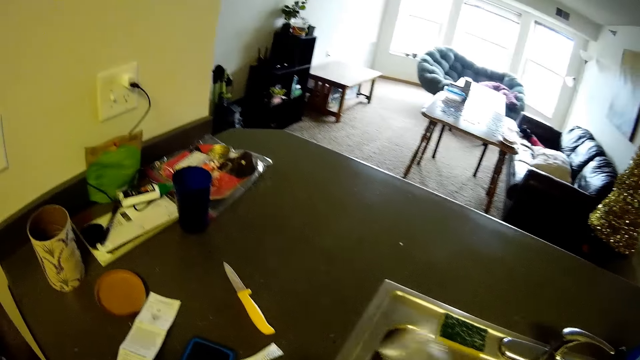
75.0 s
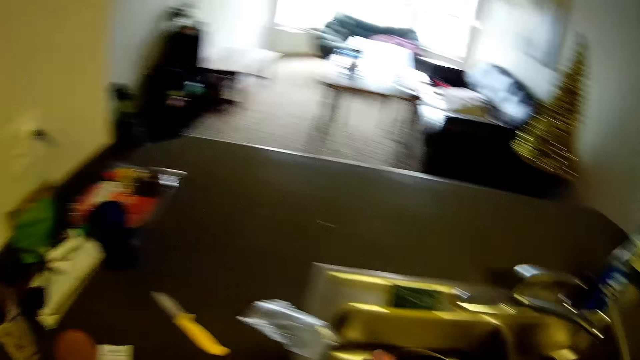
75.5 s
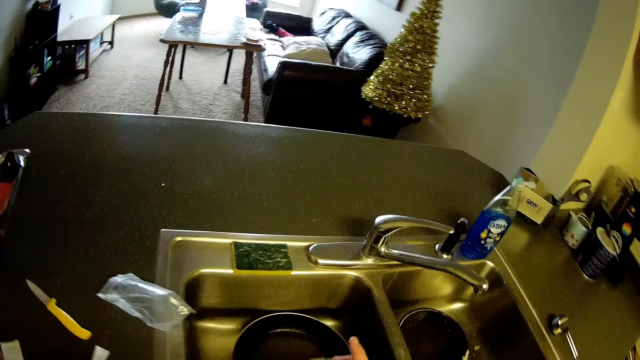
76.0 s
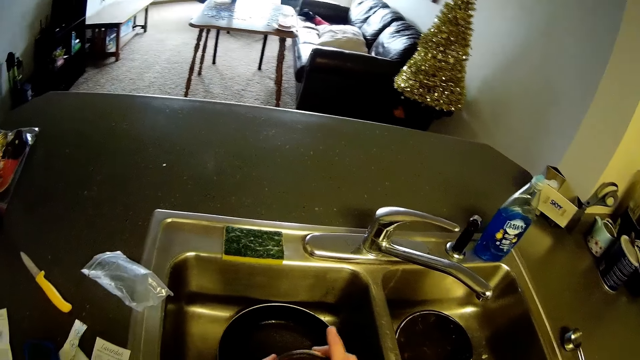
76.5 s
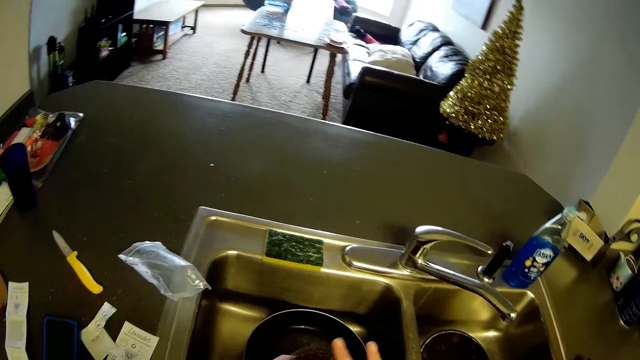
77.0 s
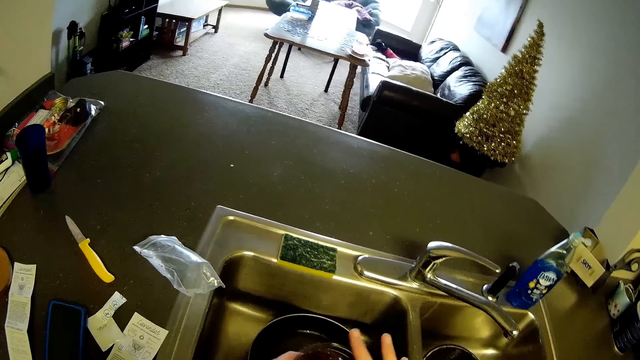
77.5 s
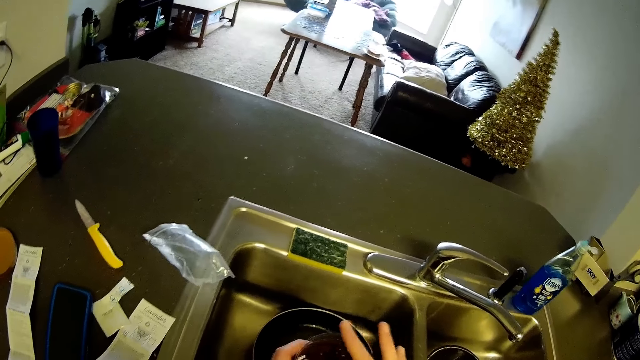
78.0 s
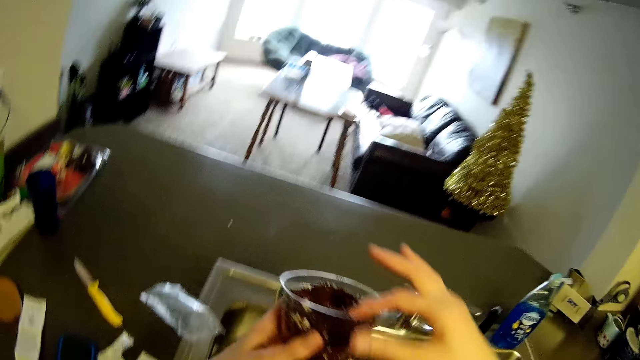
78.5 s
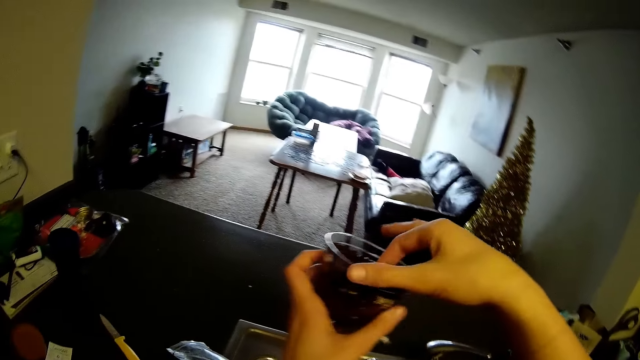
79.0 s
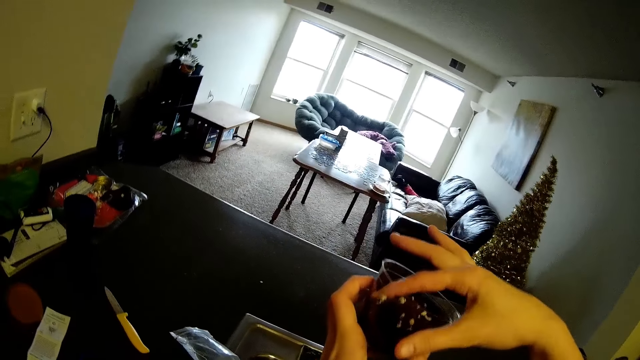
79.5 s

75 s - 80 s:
The camera wearer places a plastic packet bag on the kitchen countertop. She mixes the soil. She adjusts a mixture with her right hand.

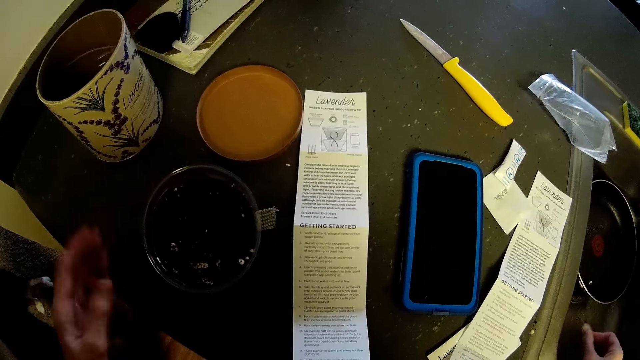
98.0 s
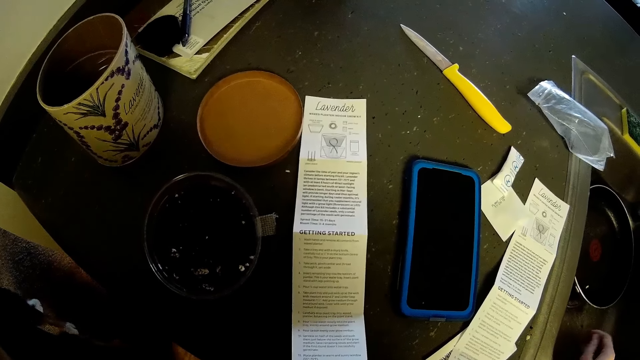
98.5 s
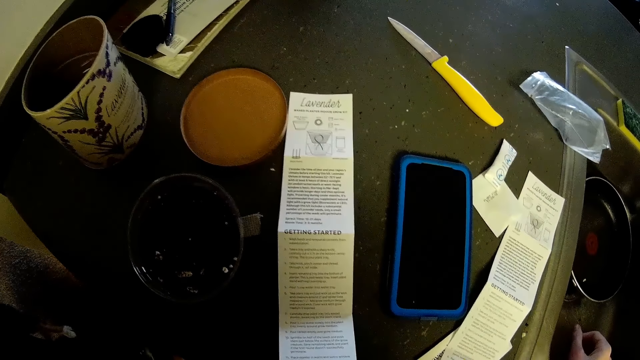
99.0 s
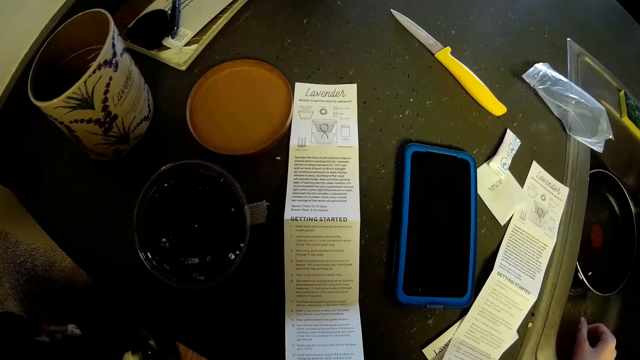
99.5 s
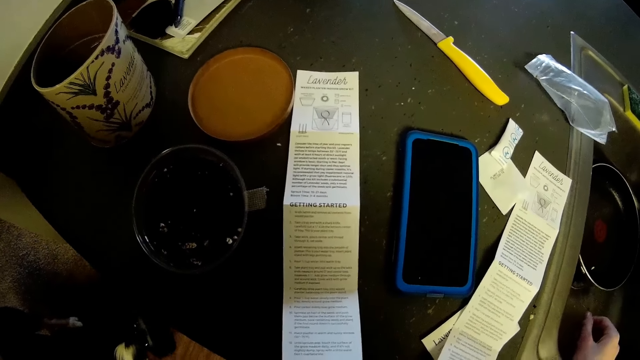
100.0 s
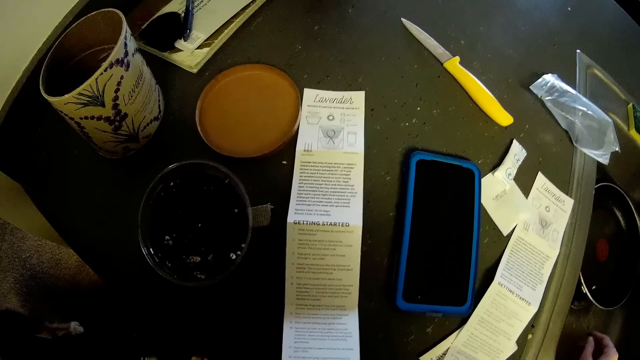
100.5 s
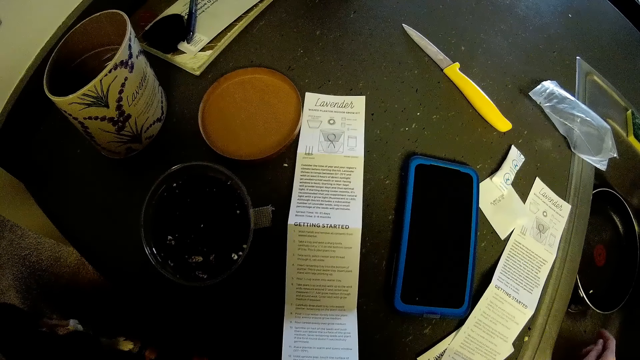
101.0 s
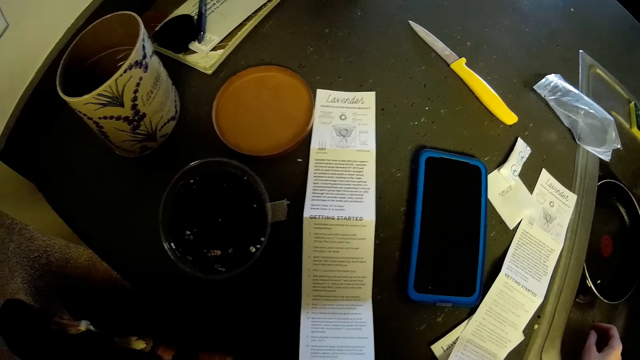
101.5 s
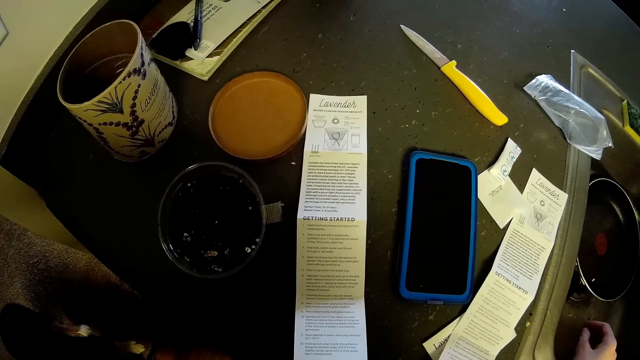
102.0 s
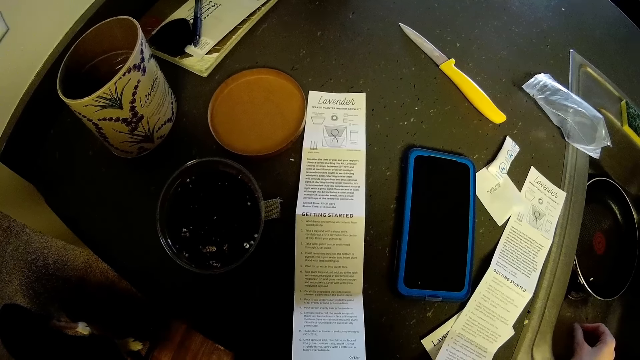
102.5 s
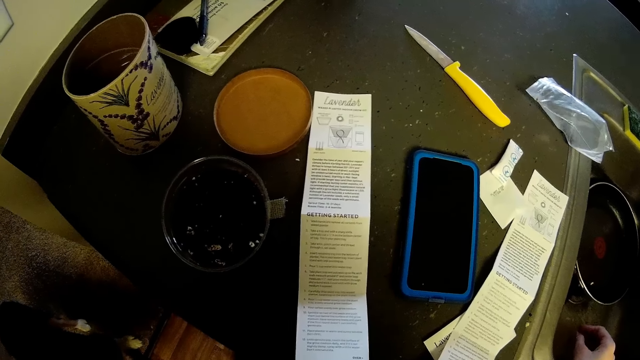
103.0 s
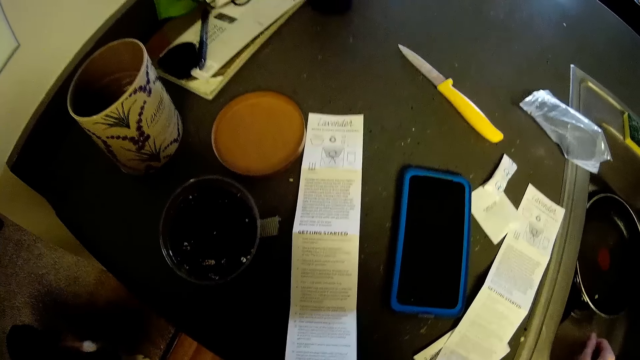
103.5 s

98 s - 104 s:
The camera wearer reads the manual.

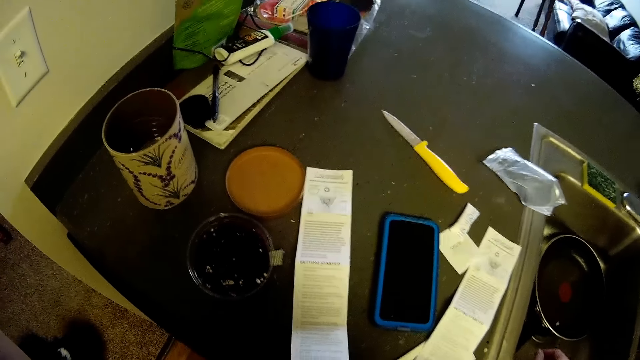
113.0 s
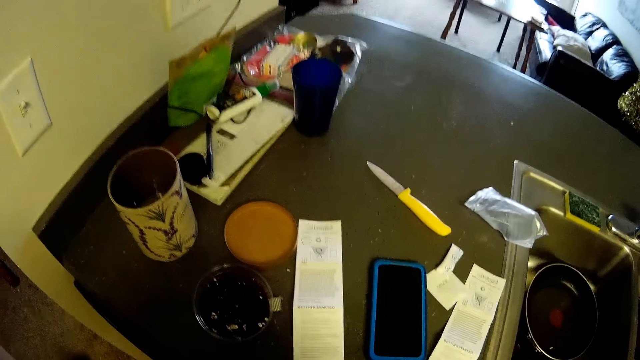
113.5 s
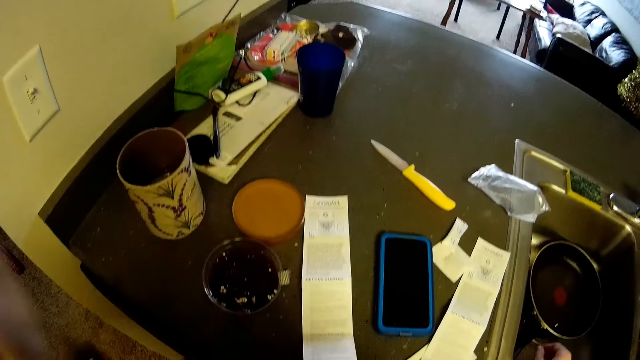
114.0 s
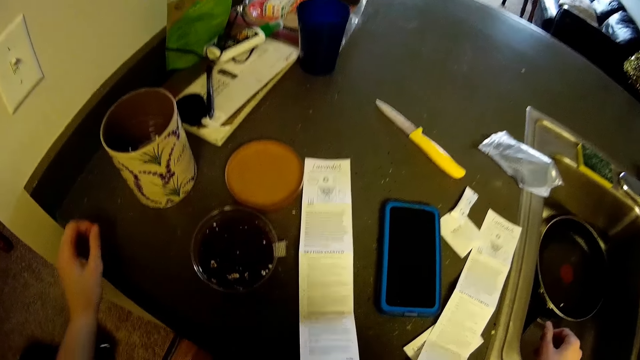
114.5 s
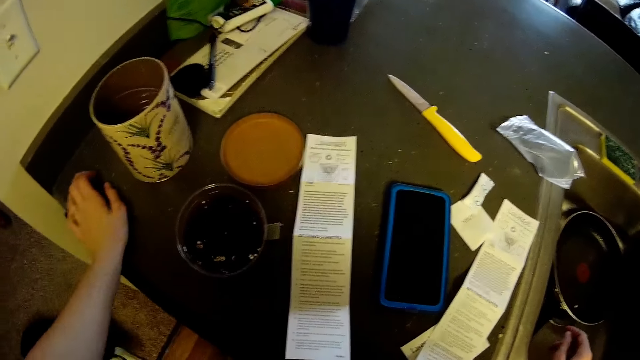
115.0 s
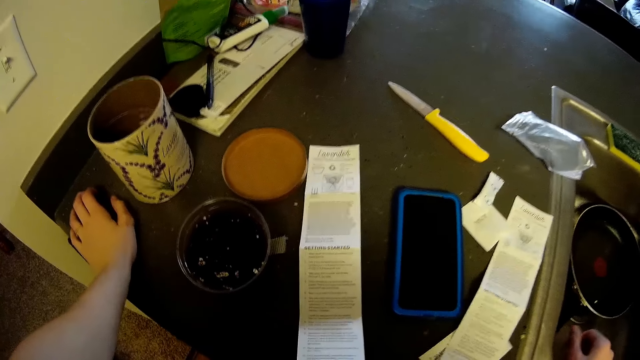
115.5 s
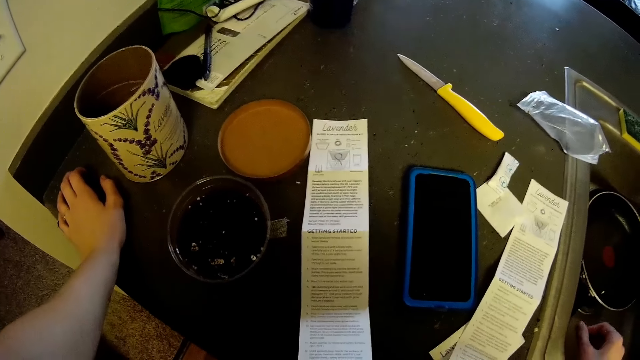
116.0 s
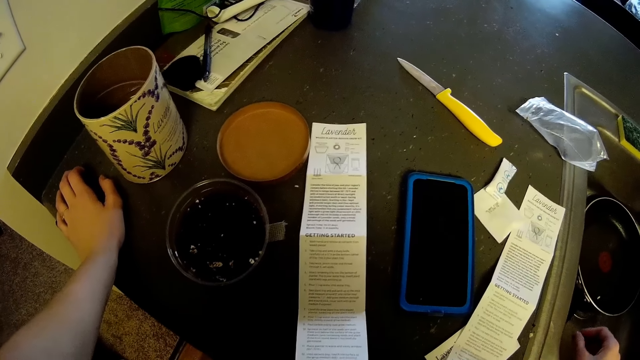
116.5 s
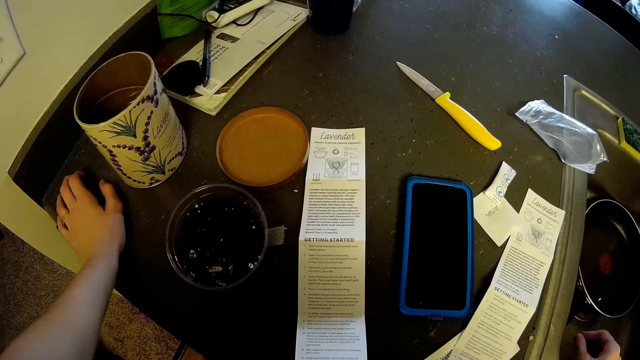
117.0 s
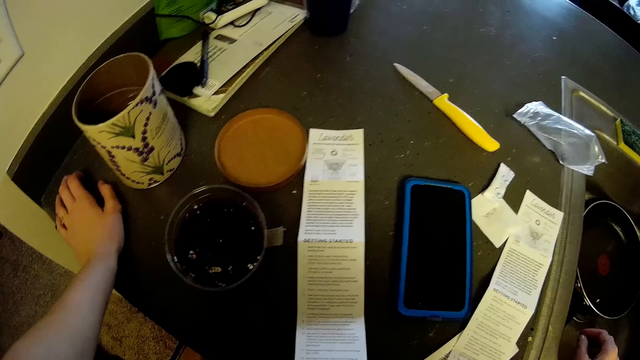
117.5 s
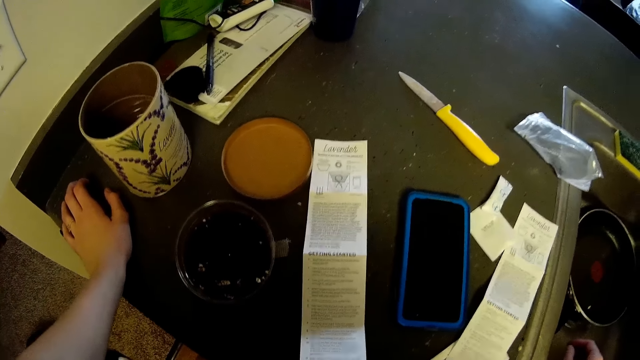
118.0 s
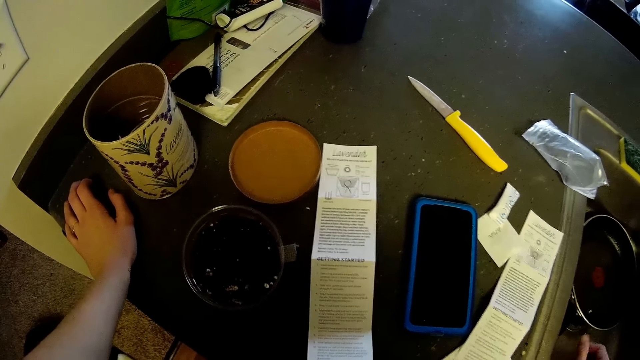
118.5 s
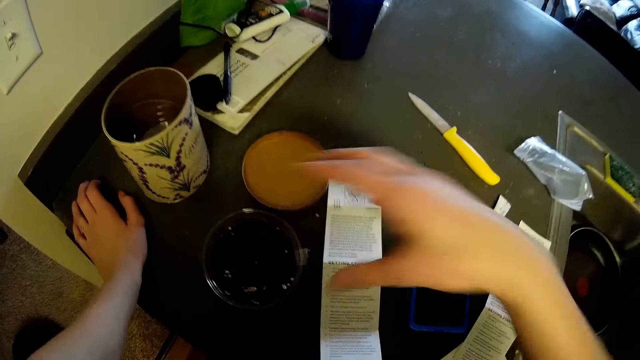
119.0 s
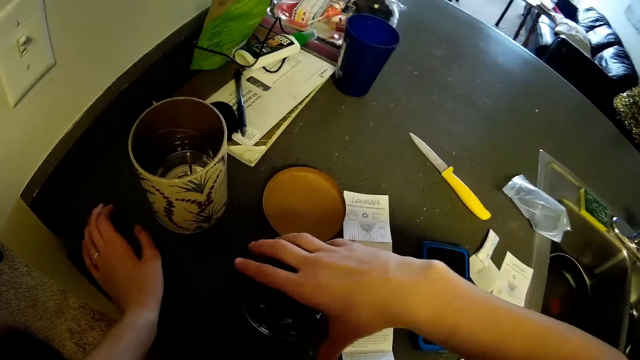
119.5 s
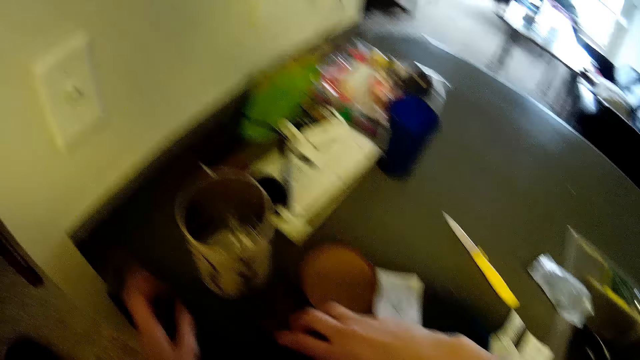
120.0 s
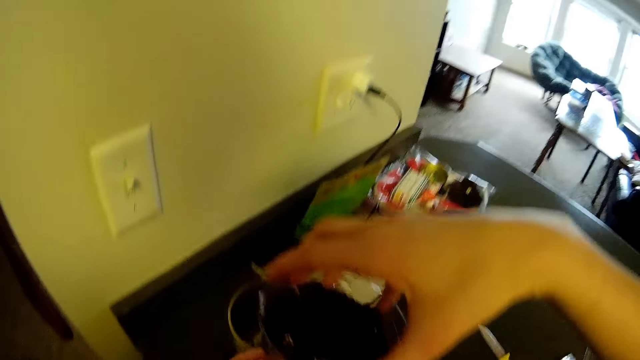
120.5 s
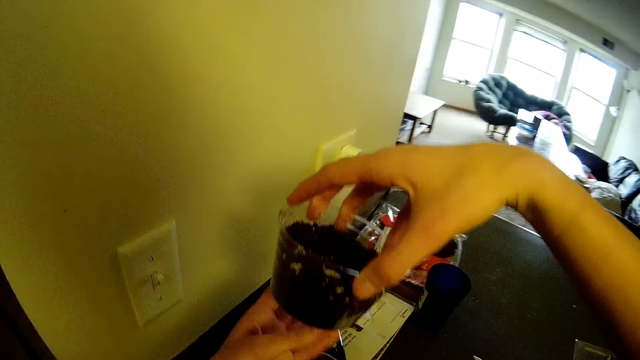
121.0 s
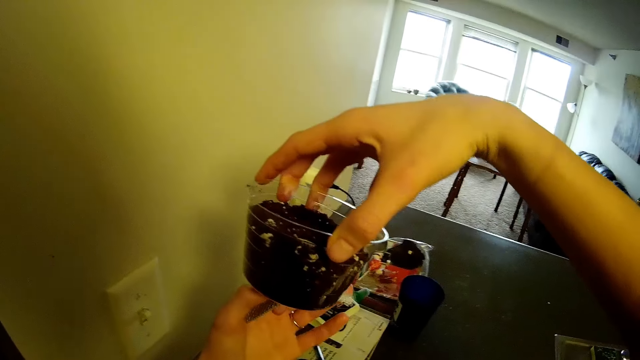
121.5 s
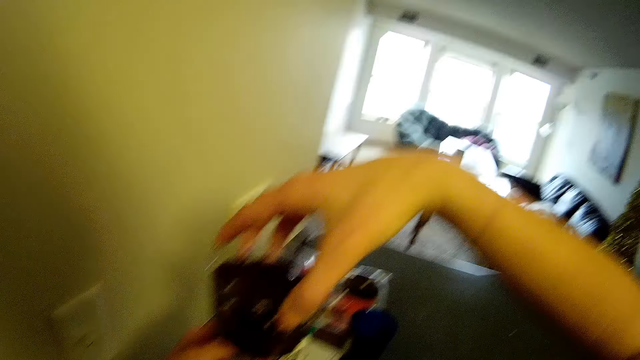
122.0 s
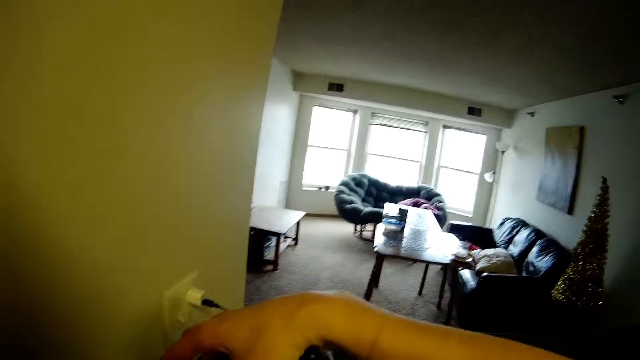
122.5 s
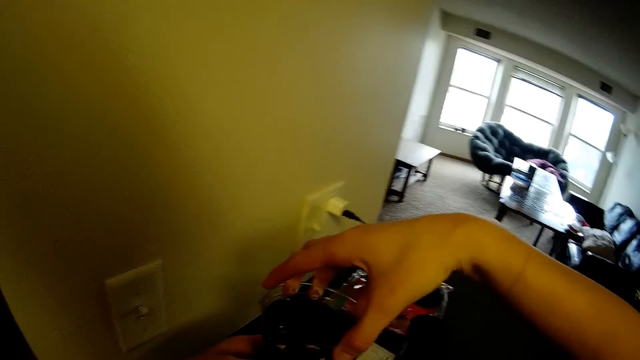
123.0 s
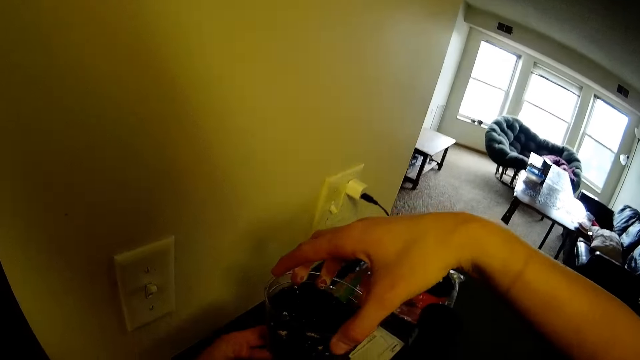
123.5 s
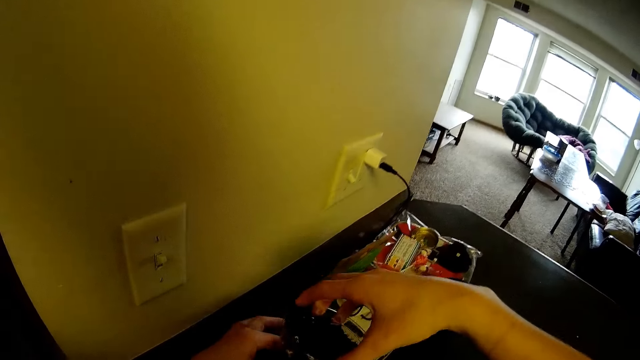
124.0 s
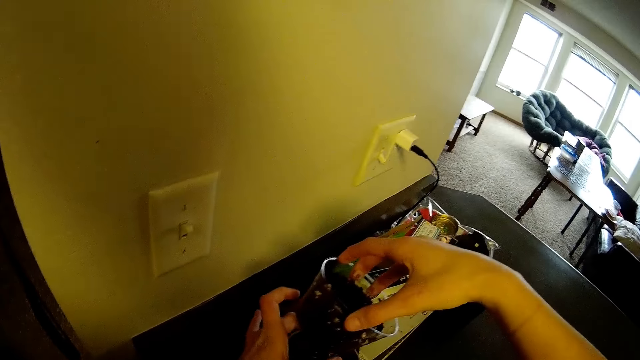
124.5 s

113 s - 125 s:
The camera wearer places her left hand on the left kitchen countertop. She picks up a plastic container from the kitchen countertop. She looks at the soil container.
